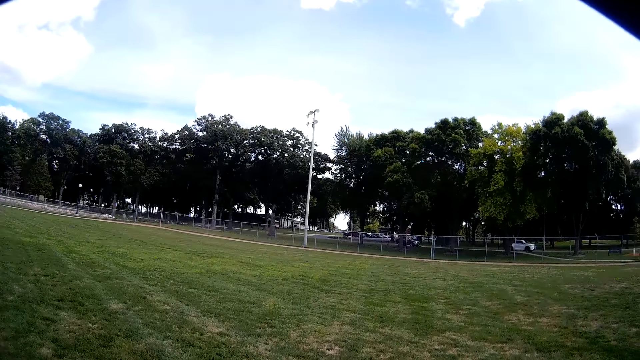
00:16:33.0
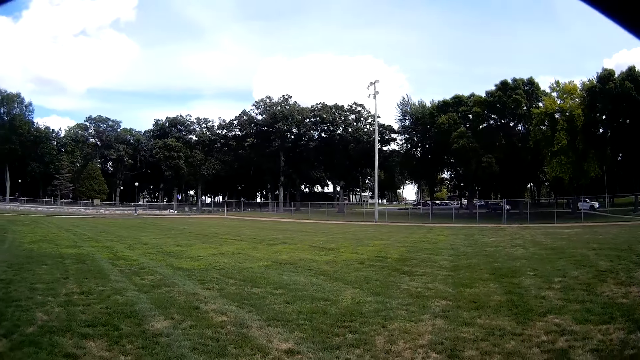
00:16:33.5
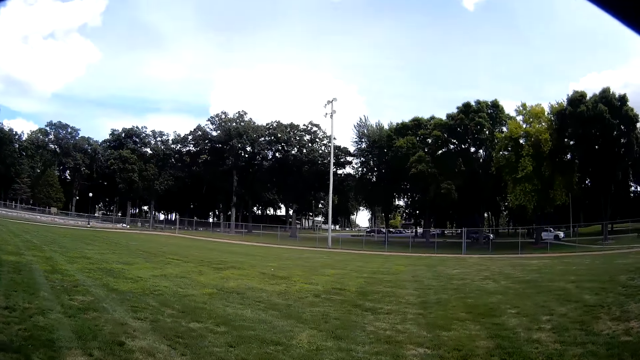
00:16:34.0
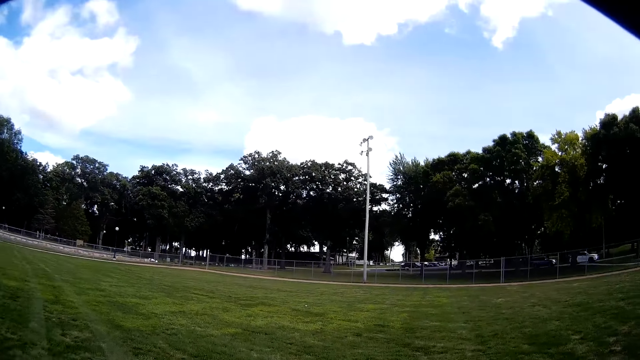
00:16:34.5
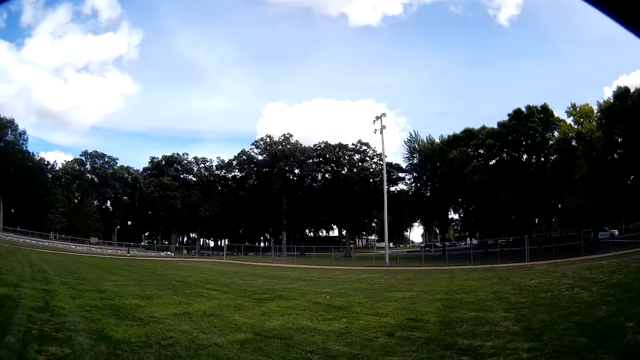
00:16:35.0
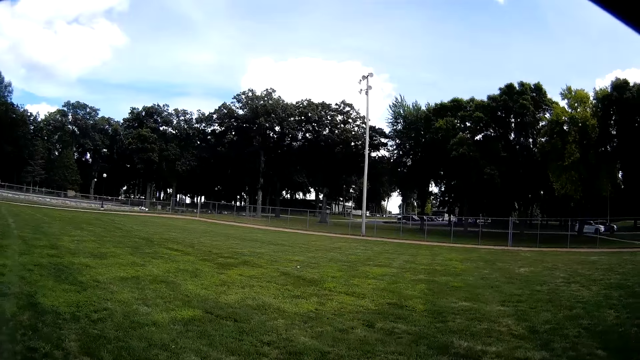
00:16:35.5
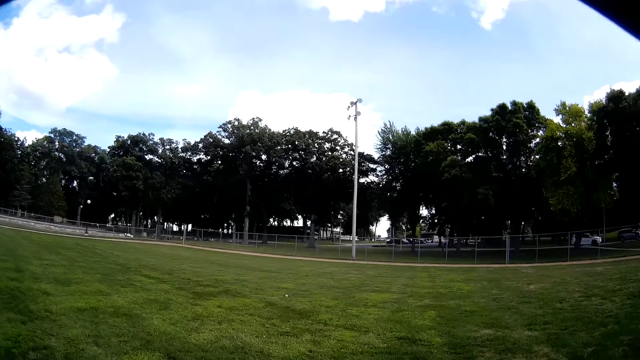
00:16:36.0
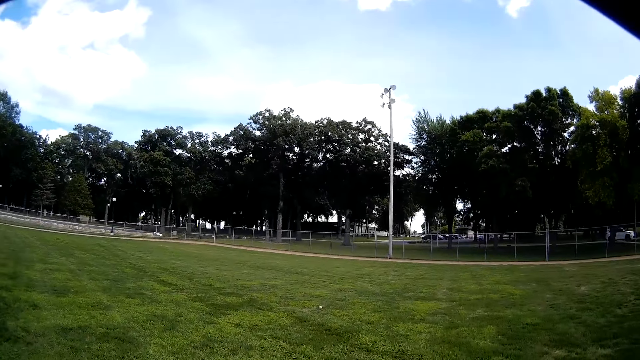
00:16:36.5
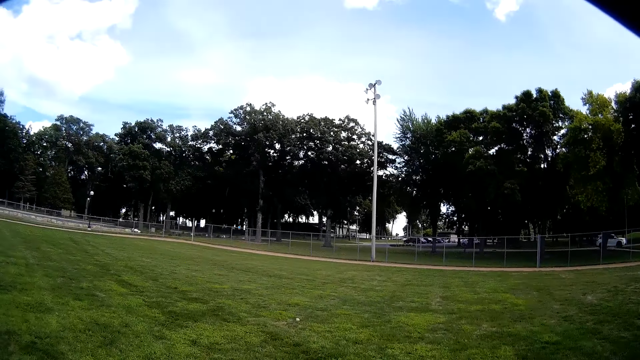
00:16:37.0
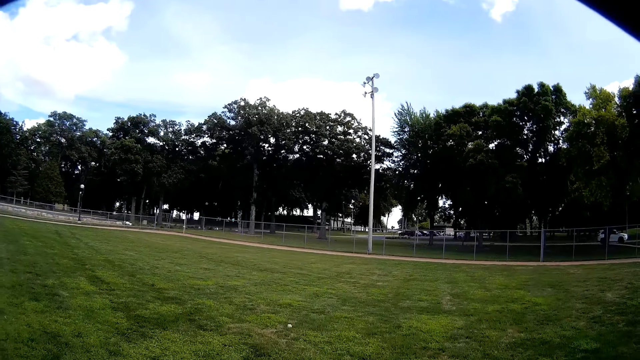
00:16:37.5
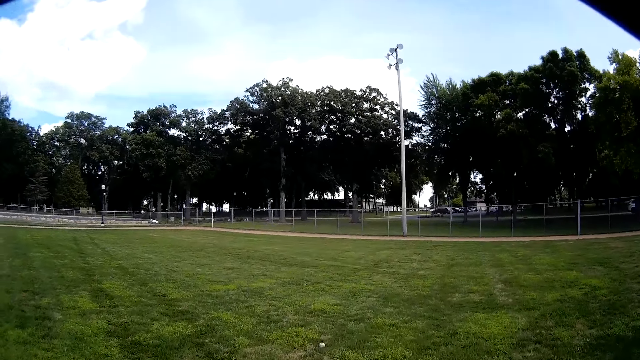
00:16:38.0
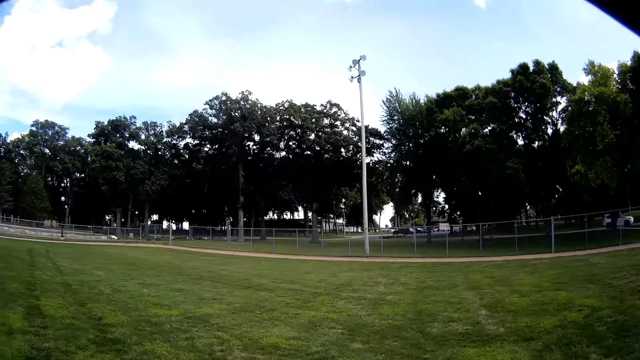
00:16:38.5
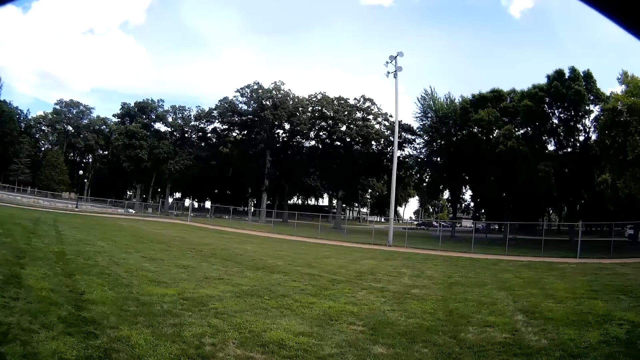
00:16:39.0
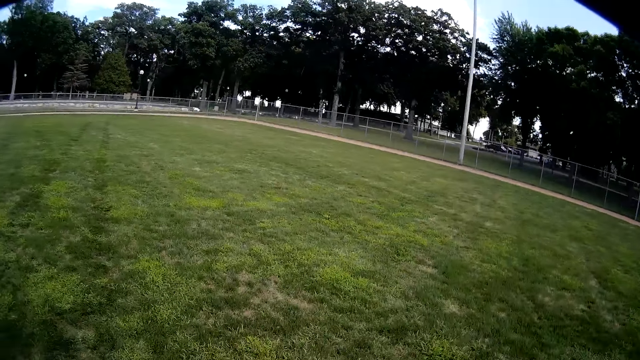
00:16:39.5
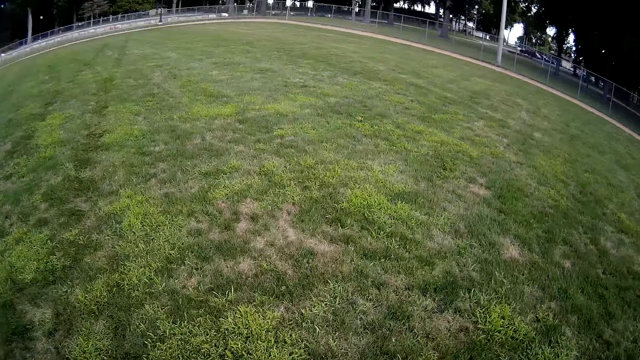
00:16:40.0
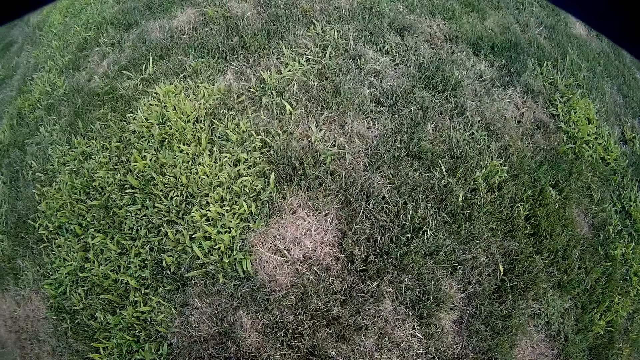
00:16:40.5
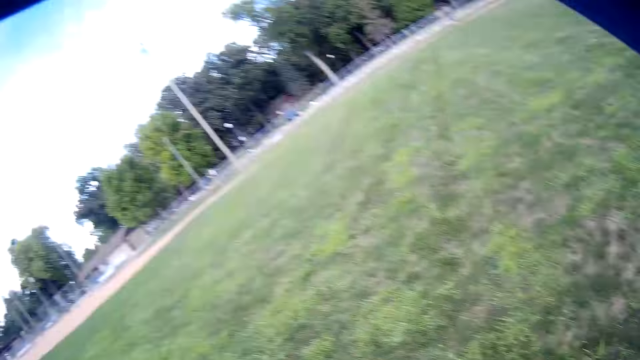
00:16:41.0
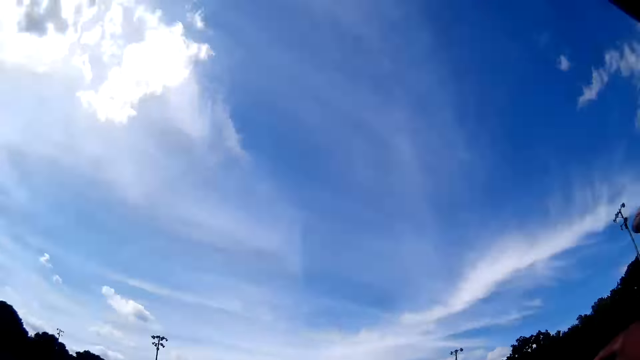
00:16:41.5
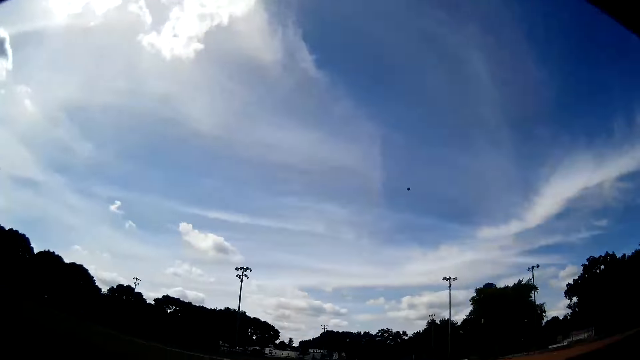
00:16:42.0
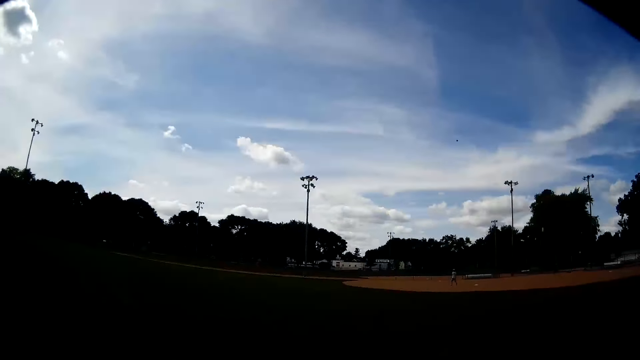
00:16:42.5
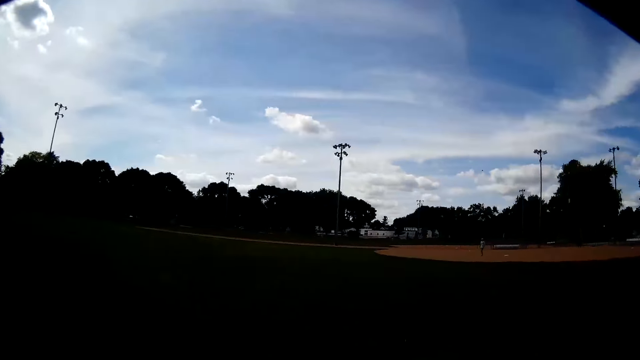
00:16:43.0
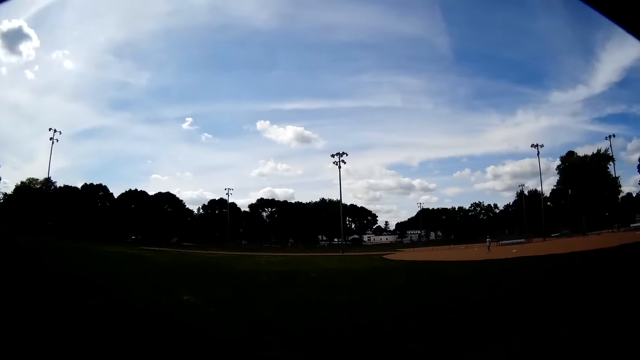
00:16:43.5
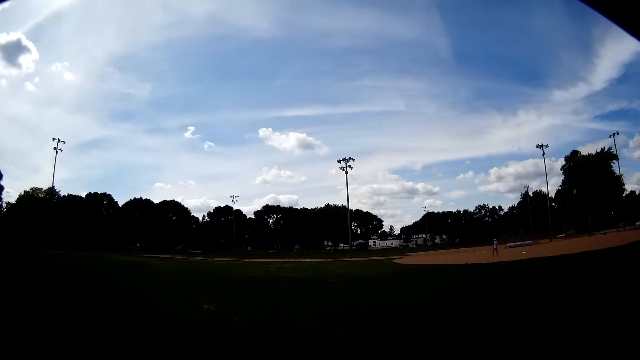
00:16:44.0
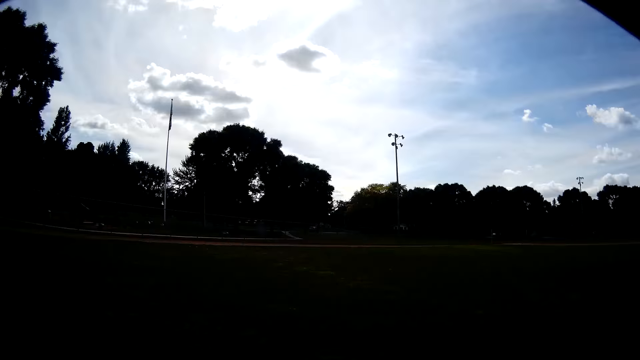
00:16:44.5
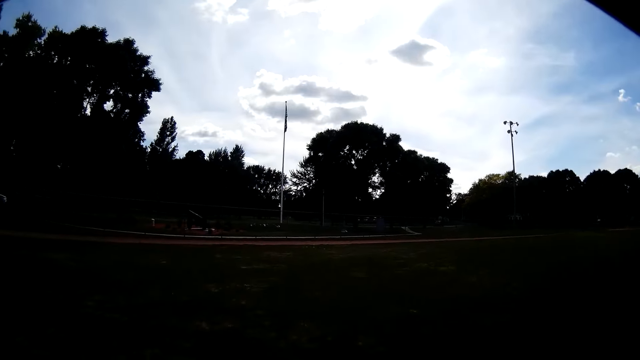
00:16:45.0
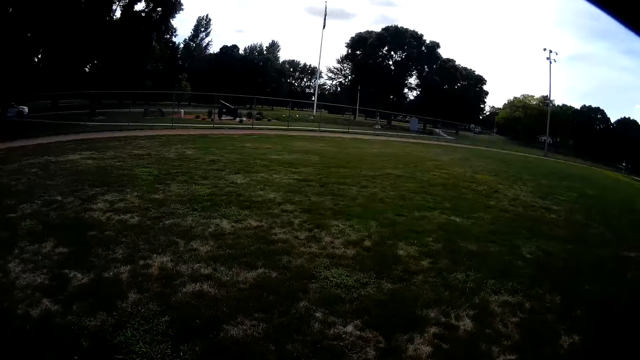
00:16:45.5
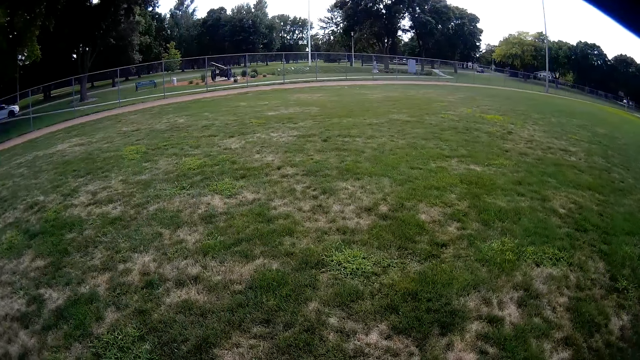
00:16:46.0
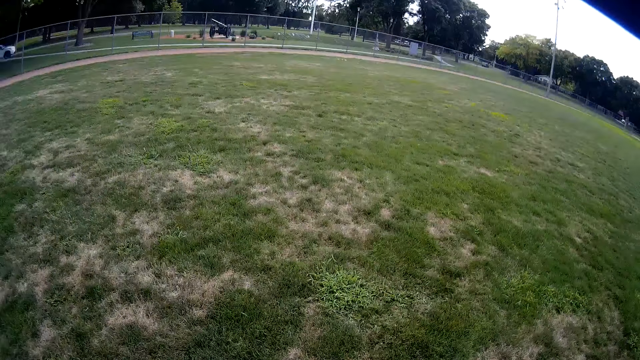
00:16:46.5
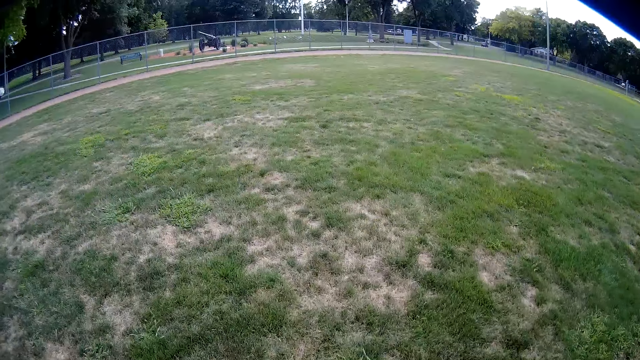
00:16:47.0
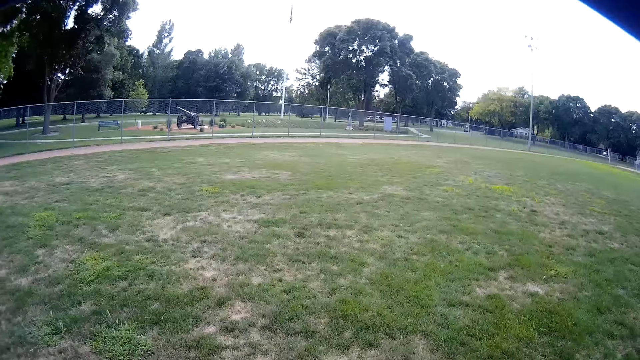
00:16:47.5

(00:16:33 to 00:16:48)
The camera wearer walks to a baseball. They pick up the baseball from the floor. They turn around. They throw the baseball. A person walks on the baseball field. The camera wearer walks towards the fence.

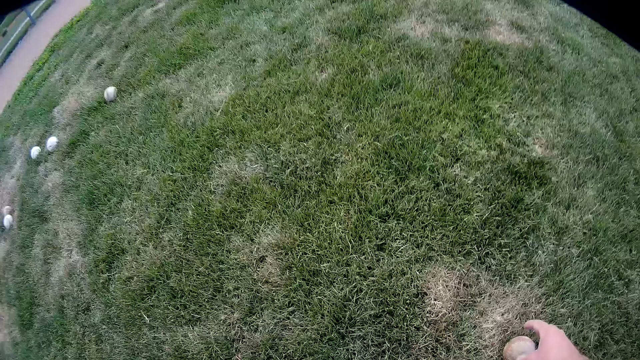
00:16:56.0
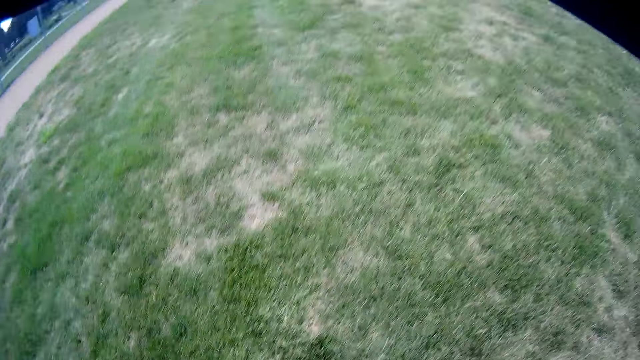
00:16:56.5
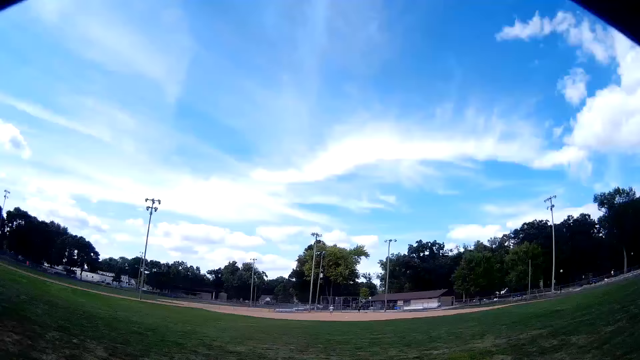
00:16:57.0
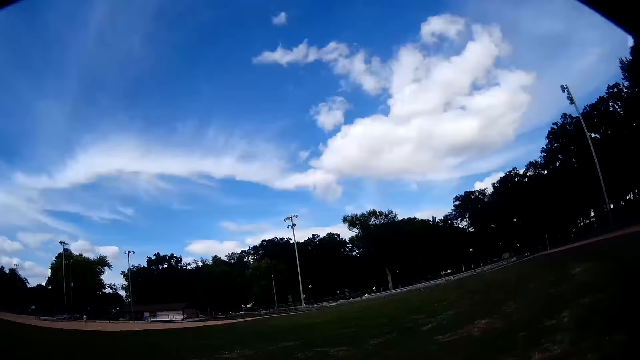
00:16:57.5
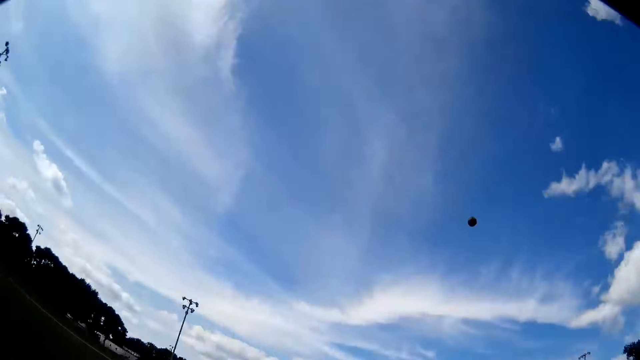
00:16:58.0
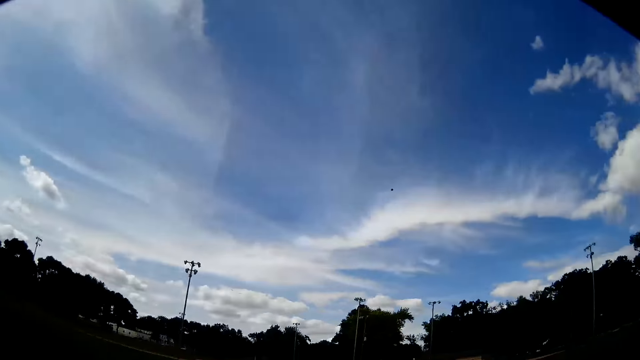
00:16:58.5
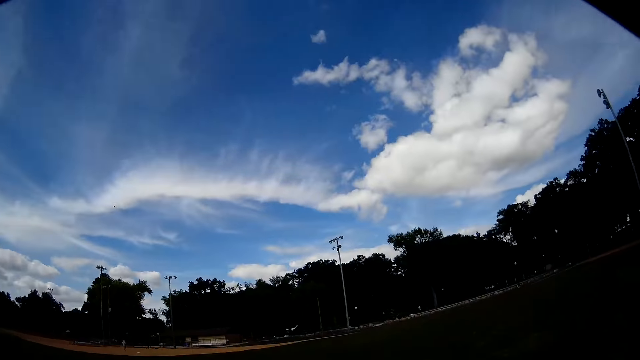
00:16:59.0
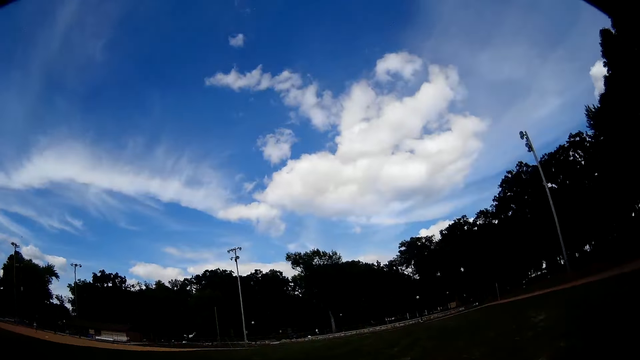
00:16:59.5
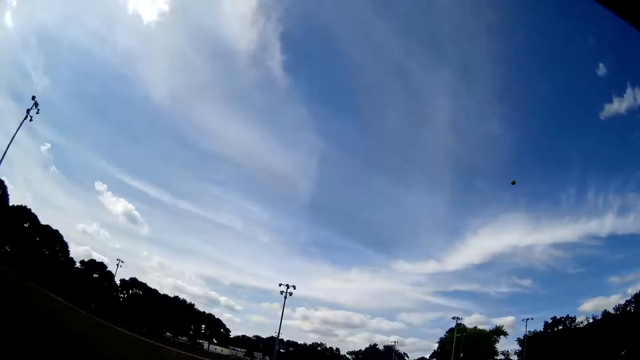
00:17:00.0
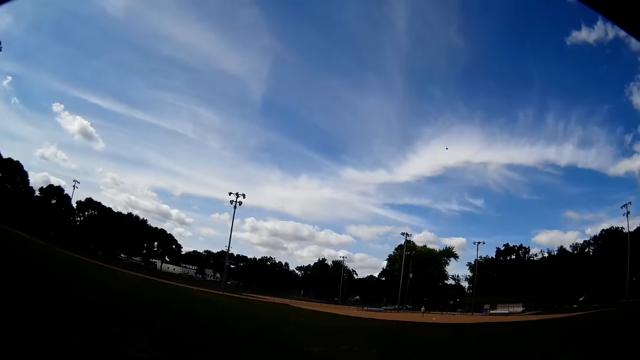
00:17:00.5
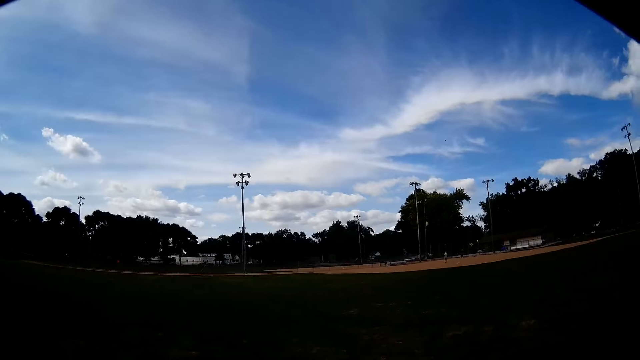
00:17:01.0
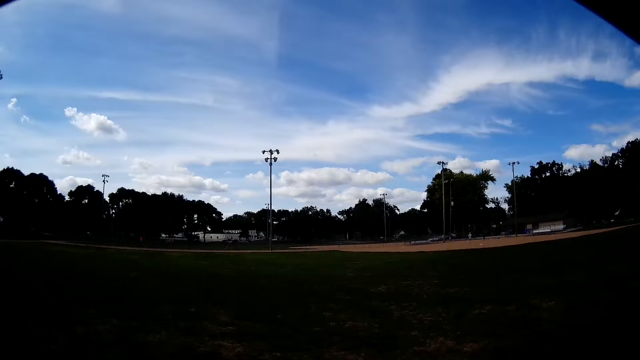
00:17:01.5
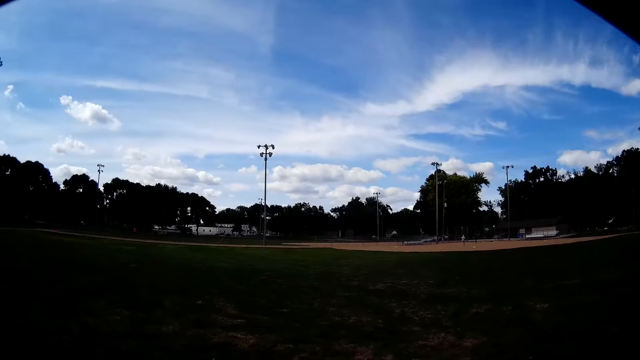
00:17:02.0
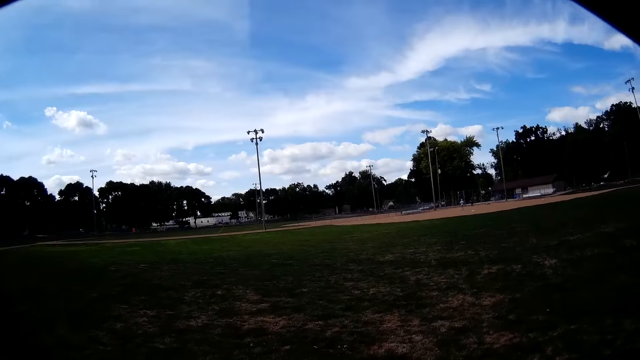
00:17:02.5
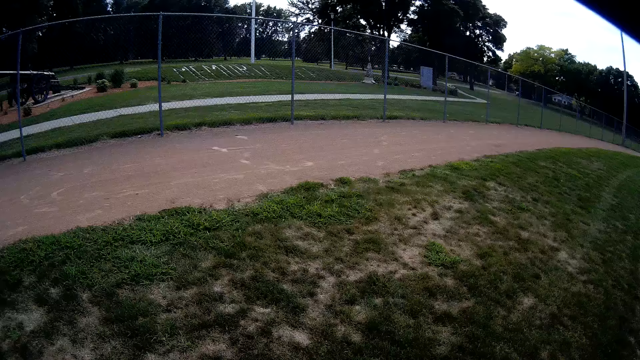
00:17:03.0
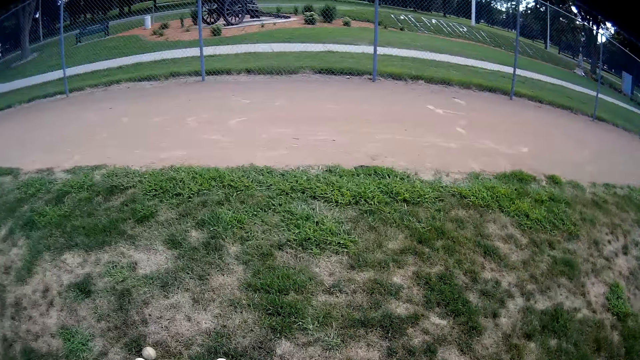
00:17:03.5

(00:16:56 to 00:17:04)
The camera wearer picks up a baseball on the ground. They turn around. They throw the baseball. A person walks on the baseball field. Another person walks on the baseball field. The camera wearer turns around.
